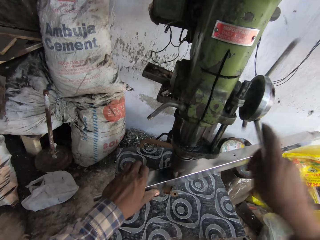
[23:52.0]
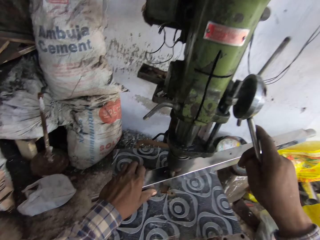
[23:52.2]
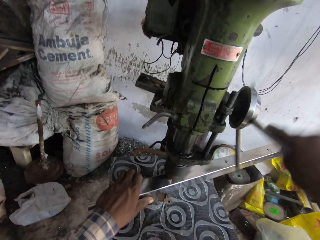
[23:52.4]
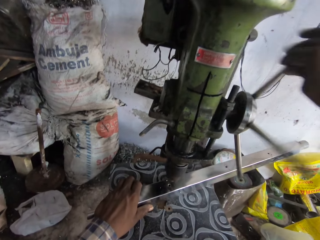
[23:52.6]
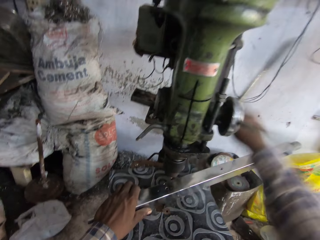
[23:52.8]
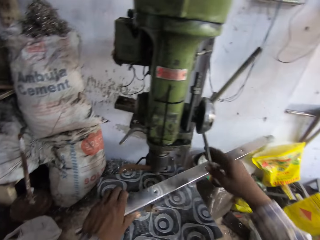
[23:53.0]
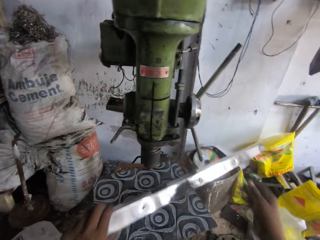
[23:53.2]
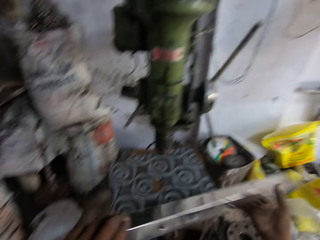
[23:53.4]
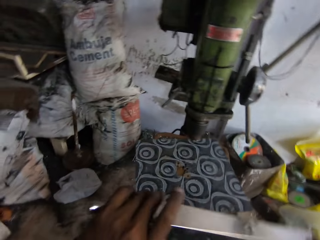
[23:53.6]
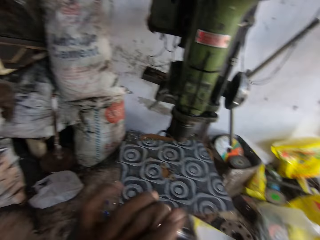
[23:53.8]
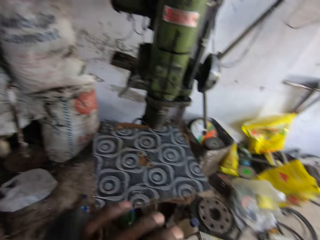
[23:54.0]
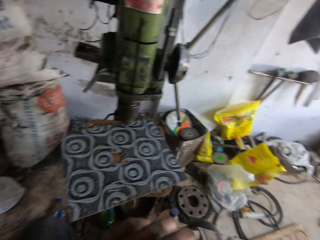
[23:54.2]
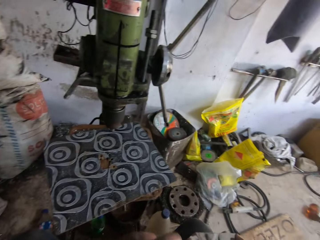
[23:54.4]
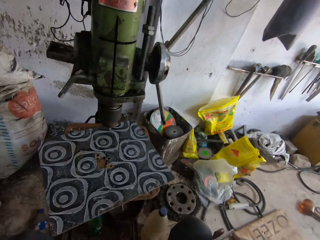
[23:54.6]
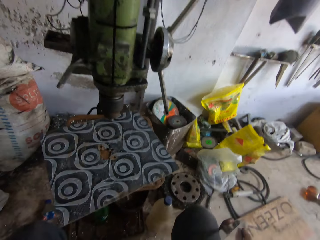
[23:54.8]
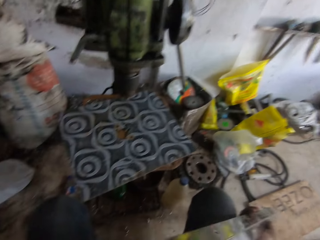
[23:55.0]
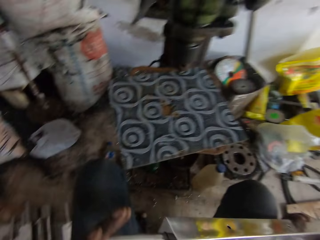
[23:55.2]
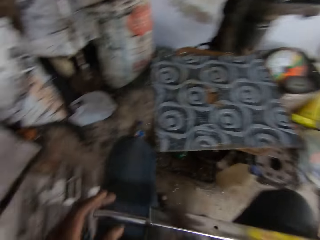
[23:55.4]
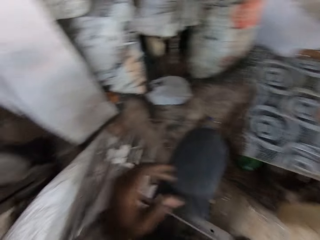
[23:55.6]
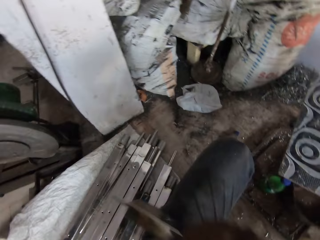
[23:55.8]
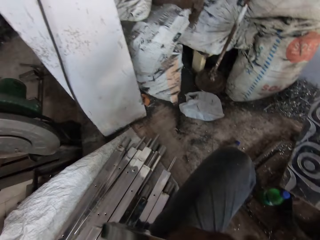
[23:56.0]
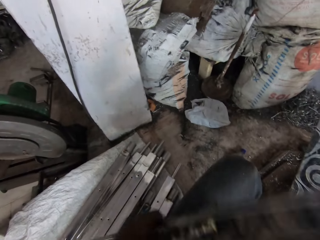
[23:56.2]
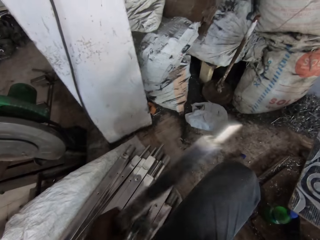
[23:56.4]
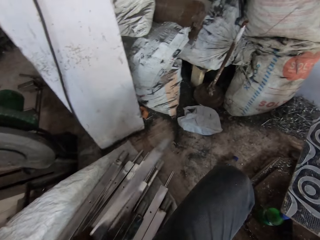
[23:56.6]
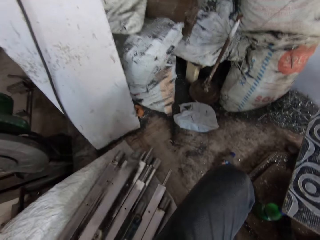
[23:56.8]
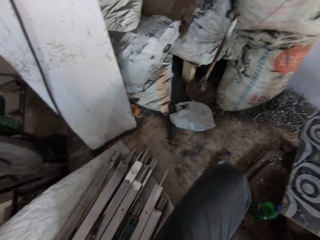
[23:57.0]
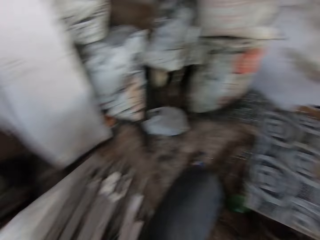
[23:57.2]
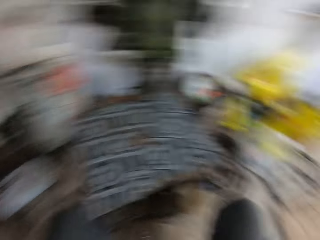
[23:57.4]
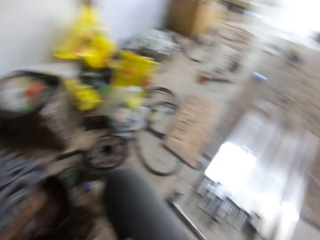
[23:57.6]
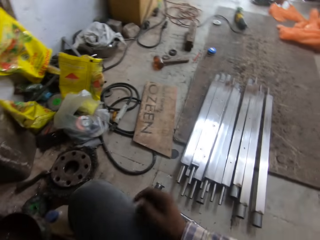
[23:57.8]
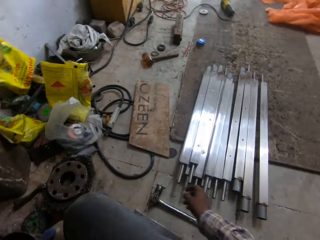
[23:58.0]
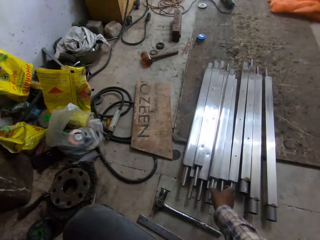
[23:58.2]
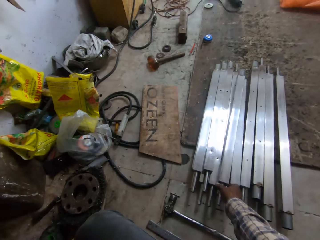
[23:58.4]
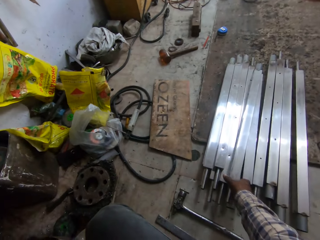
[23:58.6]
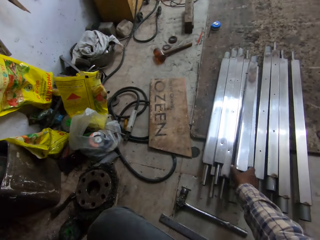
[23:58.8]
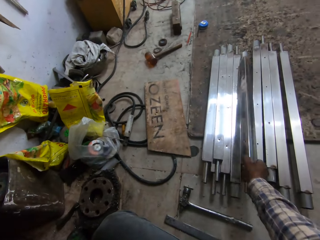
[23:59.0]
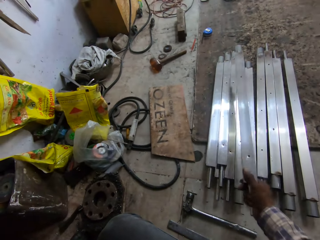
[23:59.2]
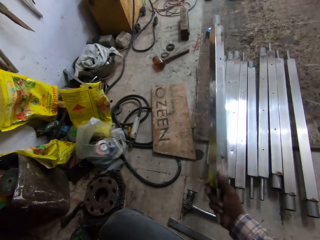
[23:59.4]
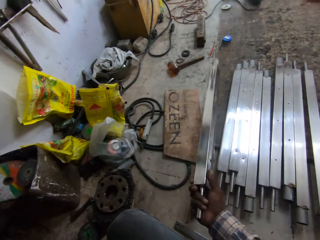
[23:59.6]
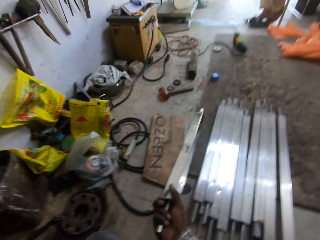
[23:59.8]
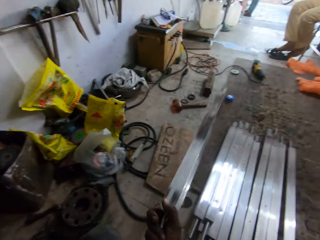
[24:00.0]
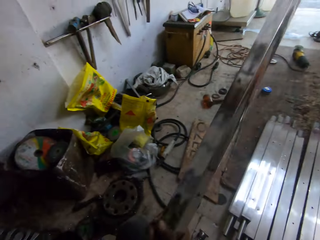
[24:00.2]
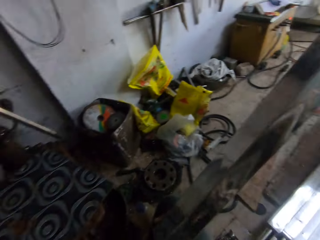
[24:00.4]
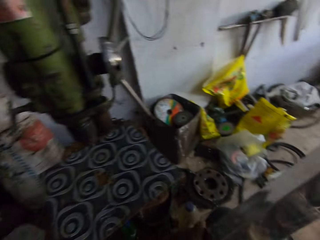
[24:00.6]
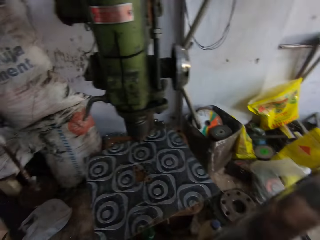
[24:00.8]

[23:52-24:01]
The camera wearer removes the mild steel box from the work table with his left hand. He holds the mild steel box with both hands. He drops the mild steel box on the pile of mild steel boxes with his left hand. He picks up a mild steel box from the pile of mild steel boxes on the floor with his right hand.

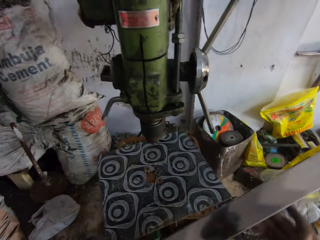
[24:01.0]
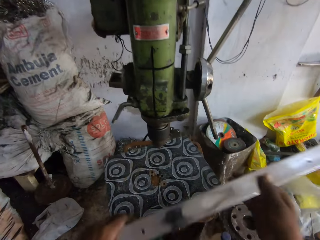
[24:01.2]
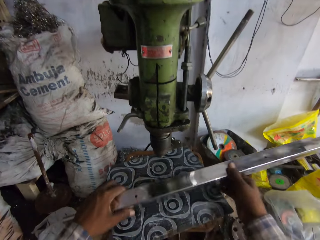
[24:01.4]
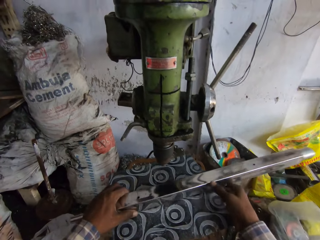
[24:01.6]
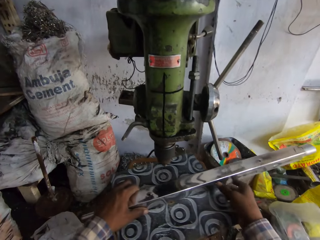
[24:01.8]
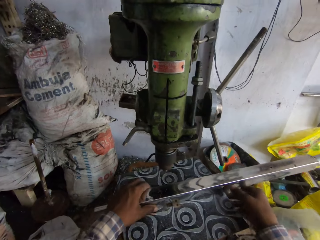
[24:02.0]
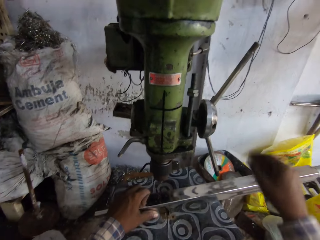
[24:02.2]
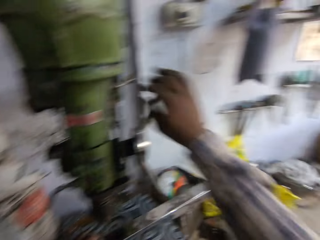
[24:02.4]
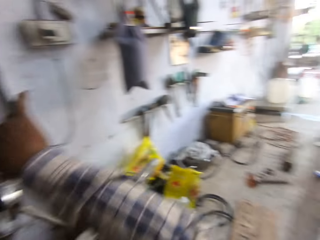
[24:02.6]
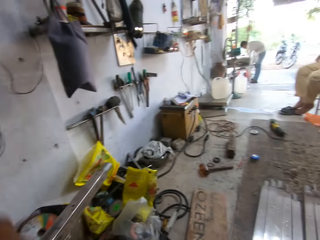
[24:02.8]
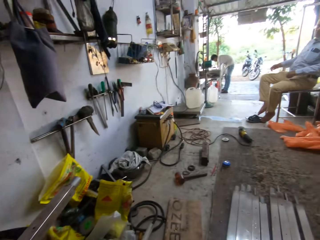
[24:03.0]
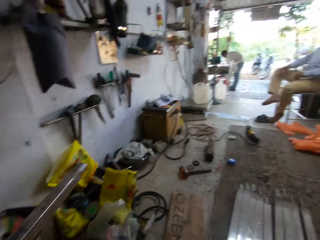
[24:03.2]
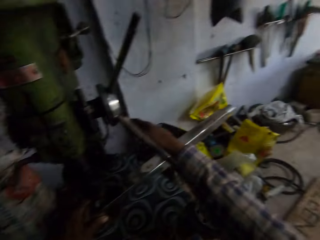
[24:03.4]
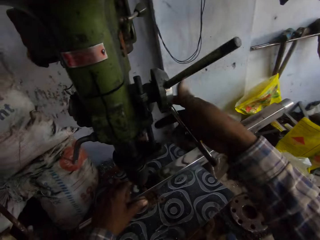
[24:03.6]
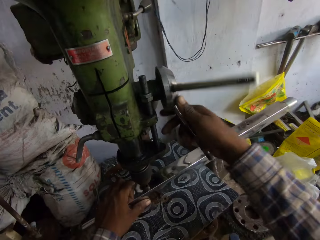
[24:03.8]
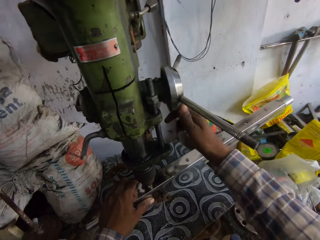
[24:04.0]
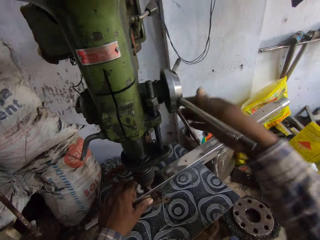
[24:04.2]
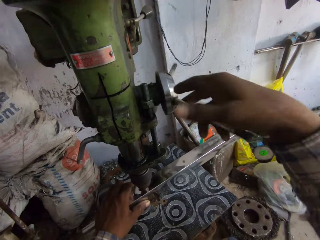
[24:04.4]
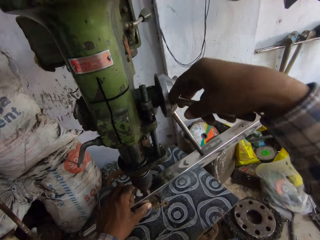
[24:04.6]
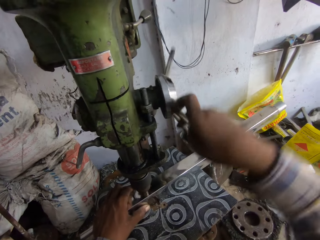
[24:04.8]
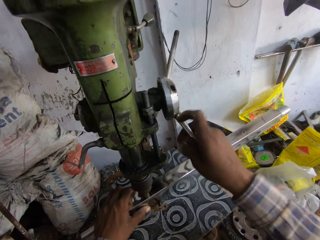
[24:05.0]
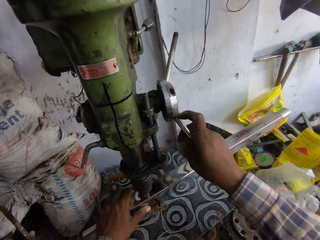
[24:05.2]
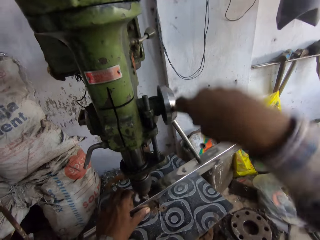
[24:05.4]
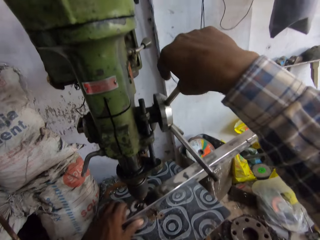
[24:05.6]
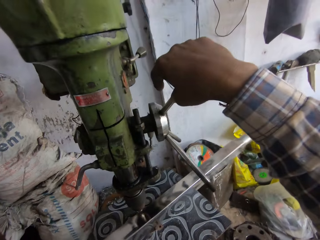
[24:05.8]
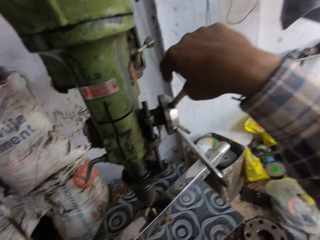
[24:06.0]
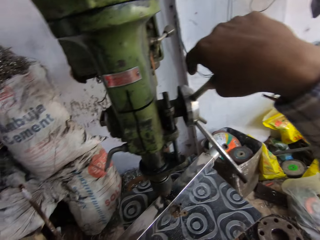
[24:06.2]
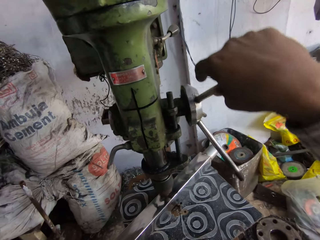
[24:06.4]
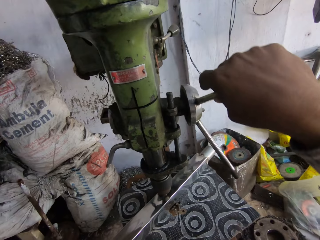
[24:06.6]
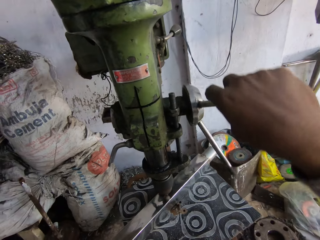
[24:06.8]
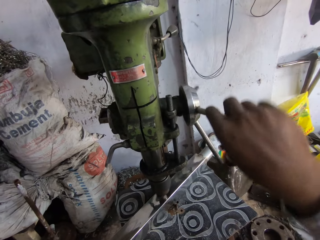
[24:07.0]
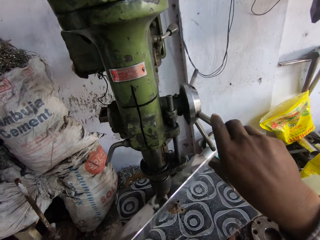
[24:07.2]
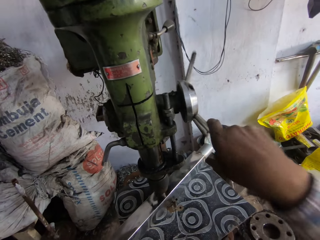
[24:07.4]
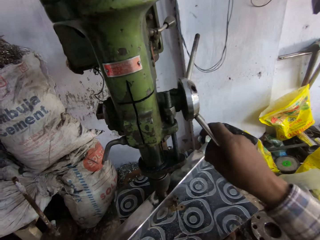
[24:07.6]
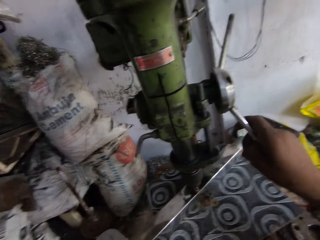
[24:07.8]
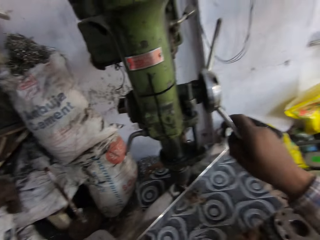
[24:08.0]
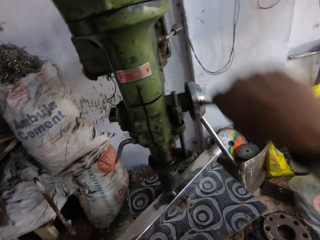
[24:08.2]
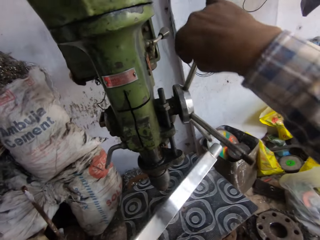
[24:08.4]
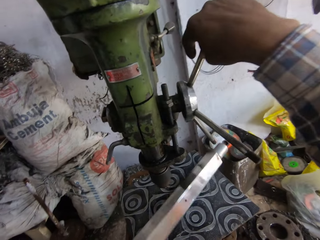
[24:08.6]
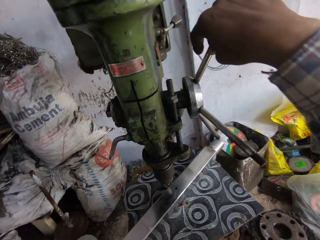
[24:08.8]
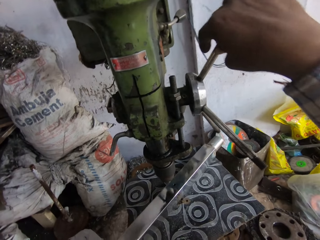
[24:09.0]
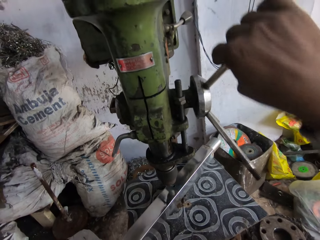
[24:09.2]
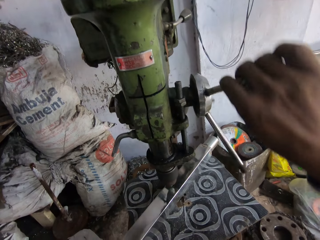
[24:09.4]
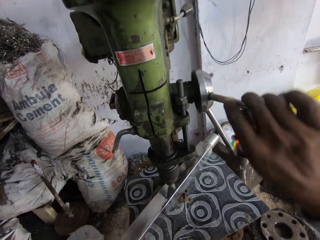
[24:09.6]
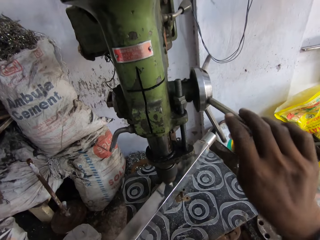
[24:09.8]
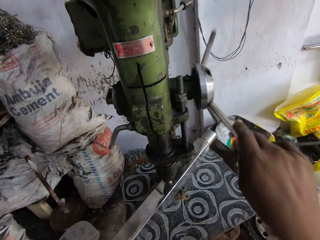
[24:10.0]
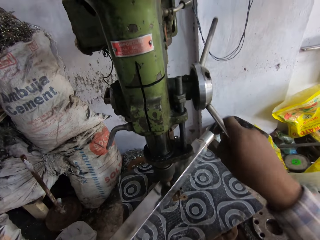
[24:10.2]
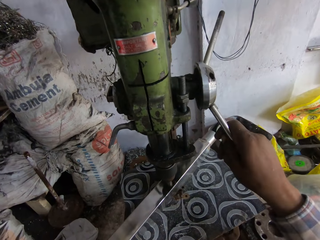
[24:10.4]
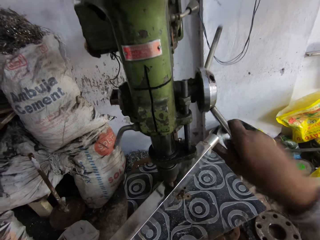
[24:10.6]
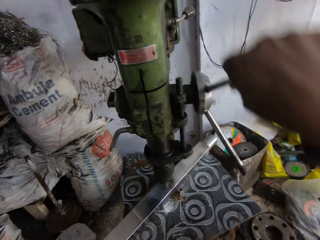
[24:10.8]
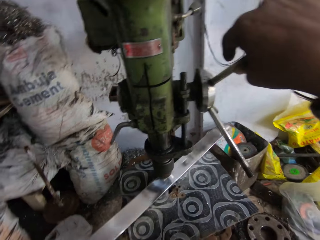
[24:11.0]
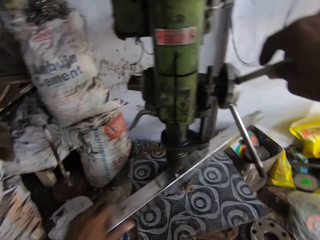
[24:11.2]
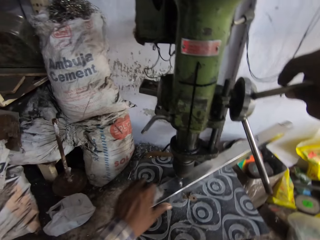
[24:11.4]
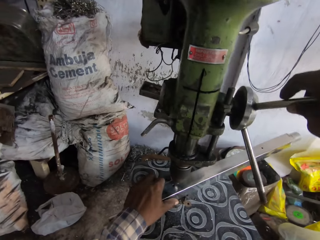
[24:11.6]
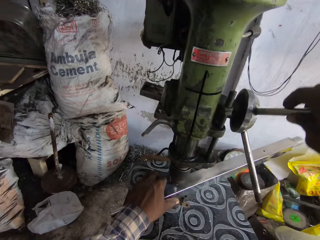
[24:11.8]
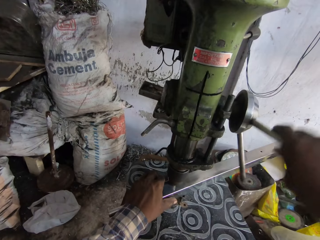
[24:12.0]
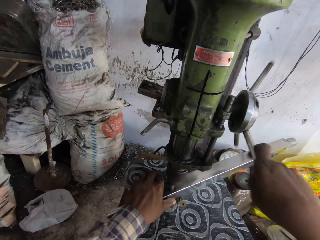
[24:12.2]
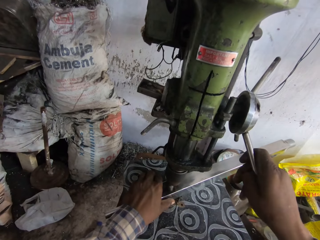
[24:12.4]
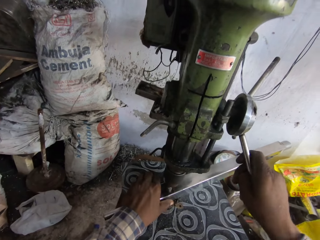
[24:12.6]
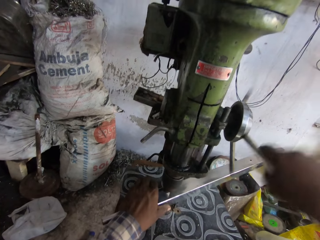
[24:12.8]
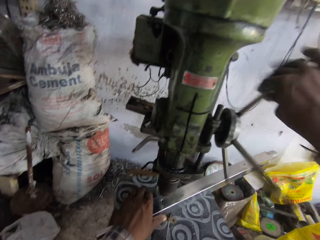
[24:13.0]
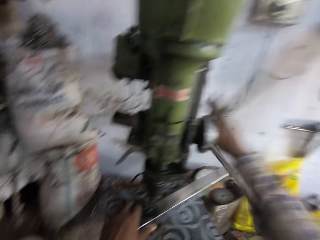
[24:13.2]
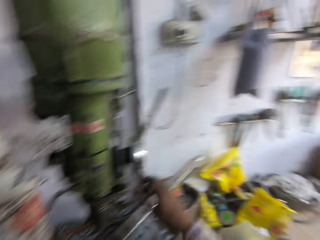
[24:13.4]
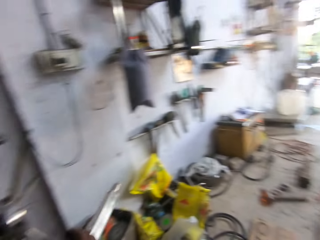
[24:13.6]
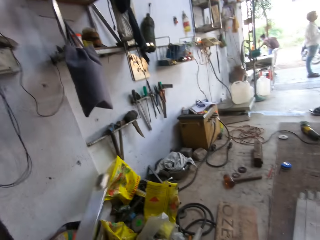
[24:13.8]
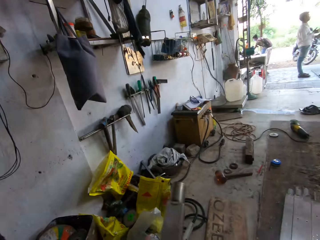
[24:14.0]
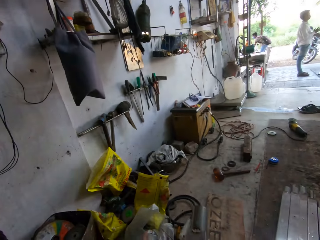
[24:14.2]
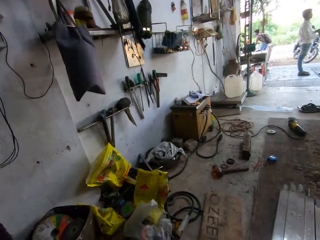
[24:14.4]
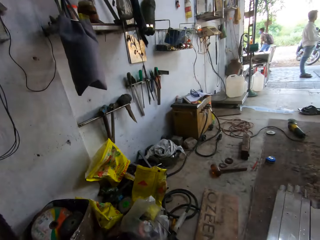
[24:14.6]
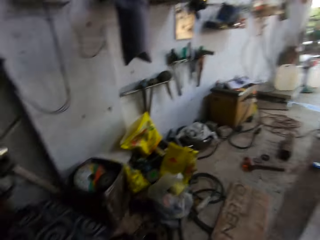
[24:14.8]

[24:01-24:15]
The camera wearer places the mild steel box on the work table with both hands. He moves the work table with both hands. He holds the mild steel box with his left hand. He operates the bench drilling machine with his right hand. He drills a hole in the mild steel box with the bench drilling machine in his right hand. He moves the mild steel box on the work table with his left hand. He drills a hole in the mild steel box with the bench drilling machine in his right hand. He flips the mild steel box on the work table with his left hand. He drills a hole in the mild steel box with the bench drilling machine in his right hand. He moves the mild steel box on the work table with his left hand. He drills a hole in the mild steel box with the bench drilling machine in his right hand. He removes the mild steel box from the work table with his right hand.
